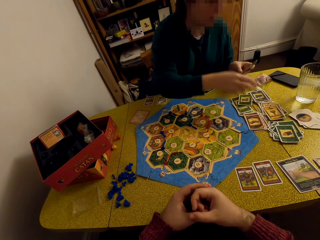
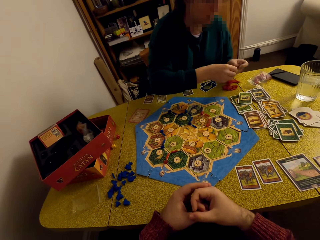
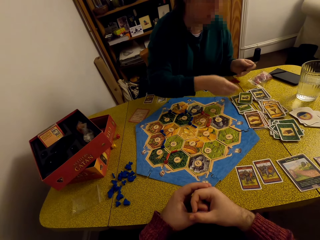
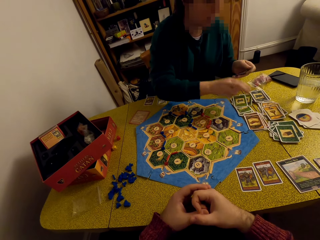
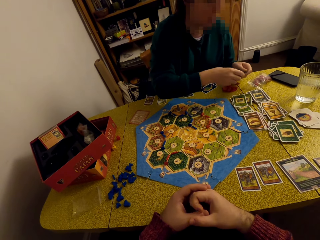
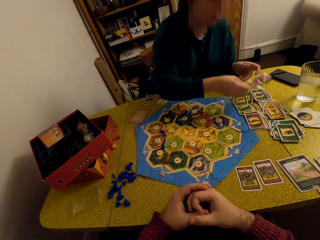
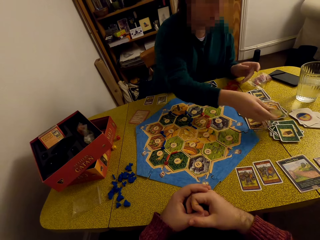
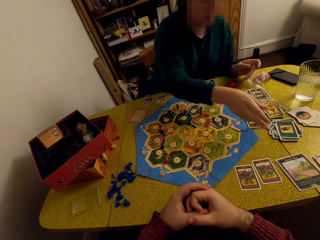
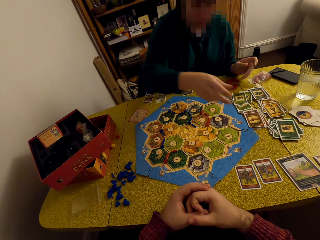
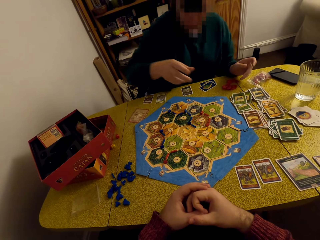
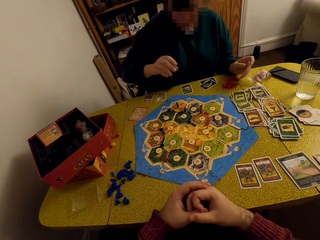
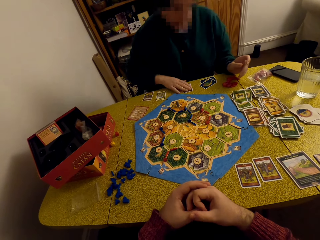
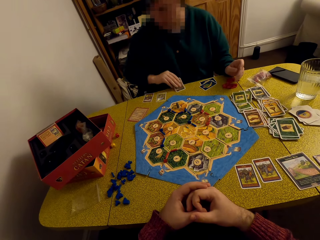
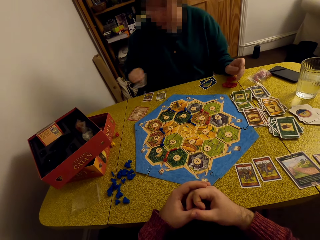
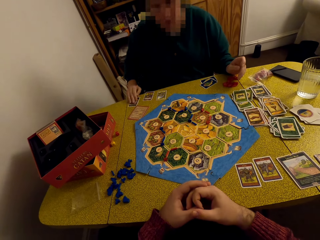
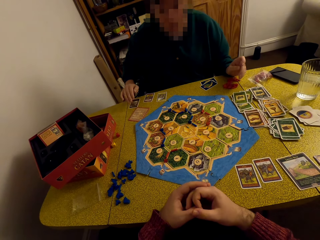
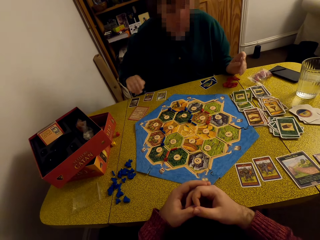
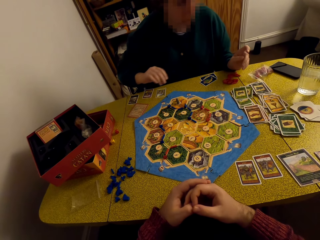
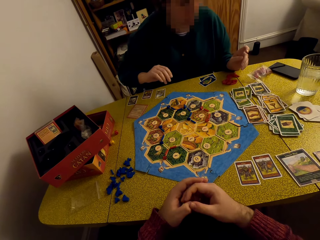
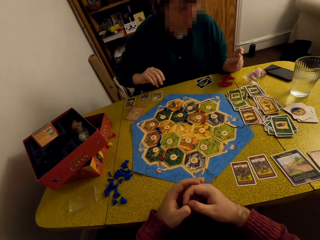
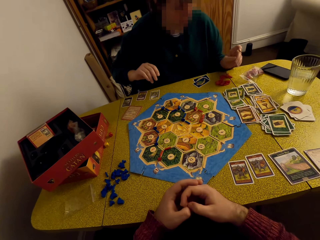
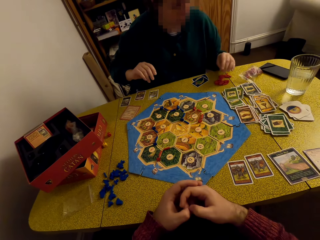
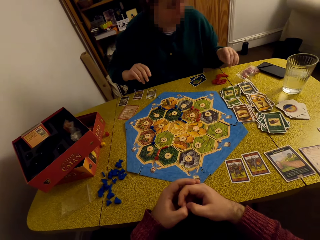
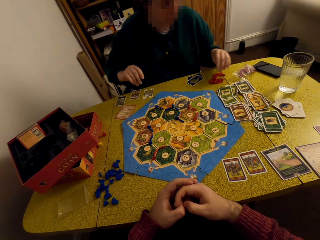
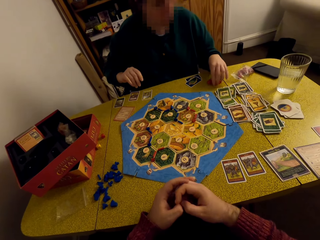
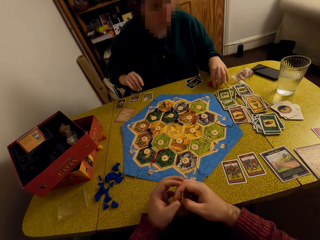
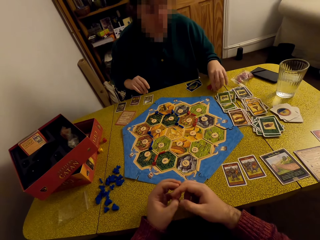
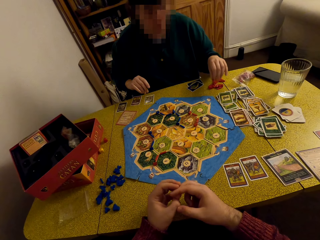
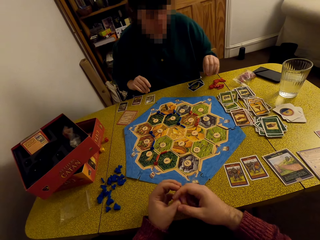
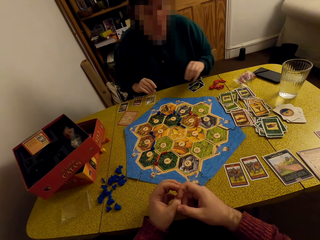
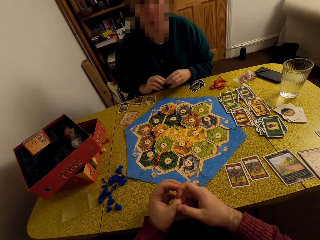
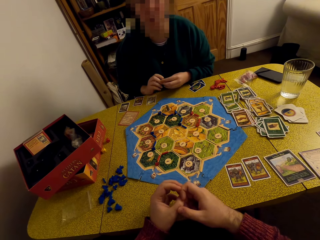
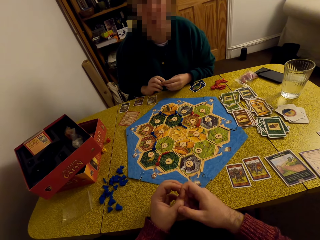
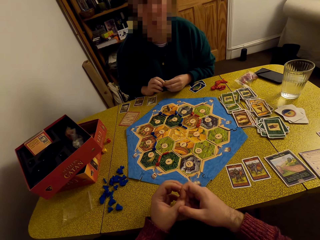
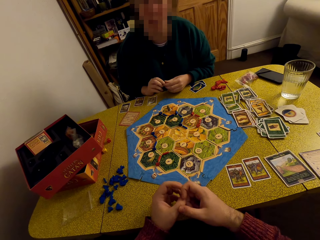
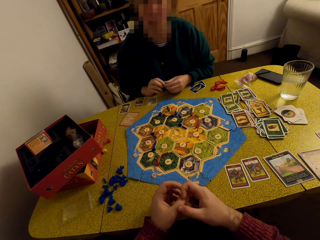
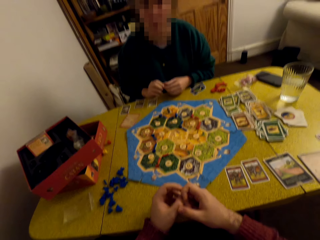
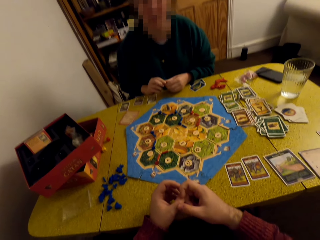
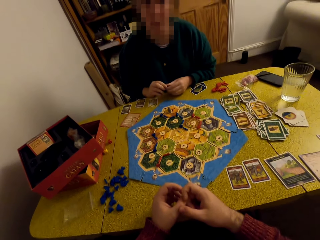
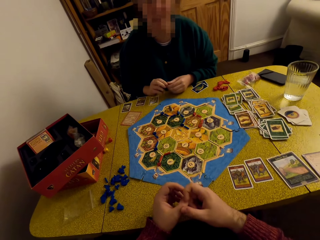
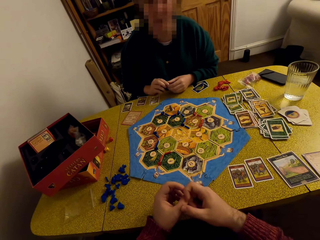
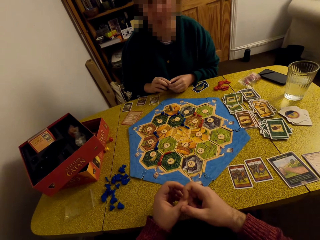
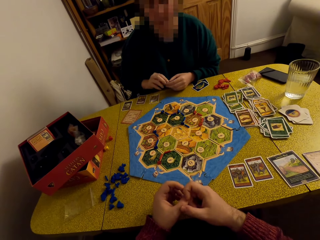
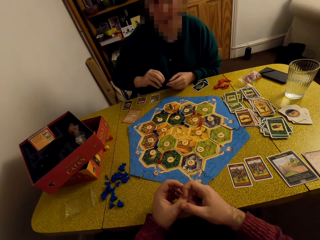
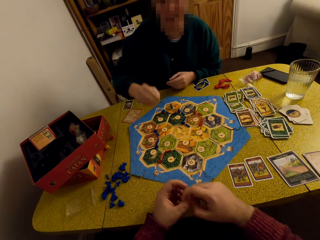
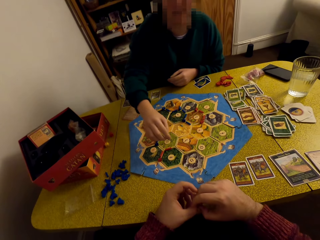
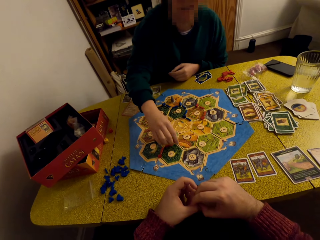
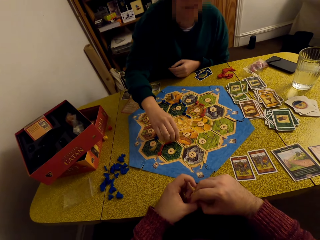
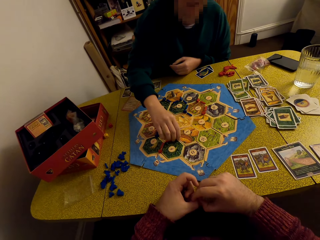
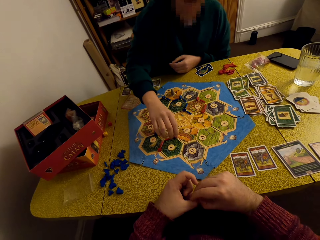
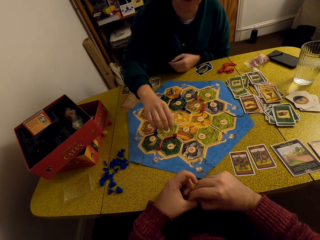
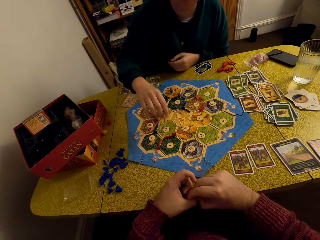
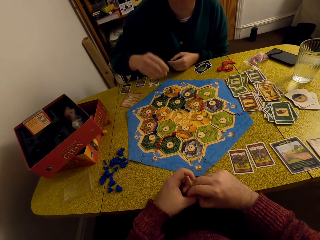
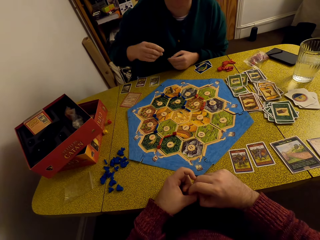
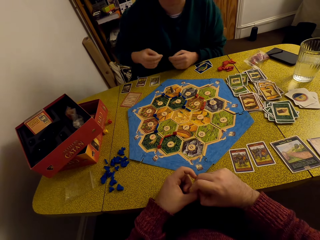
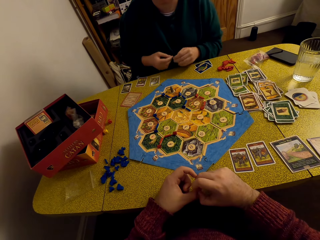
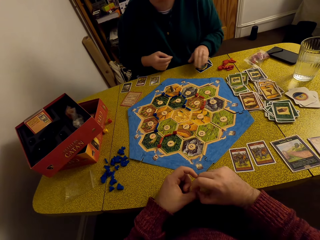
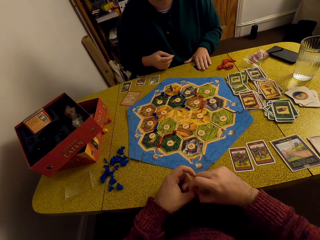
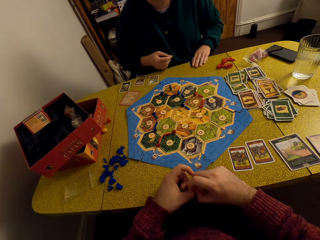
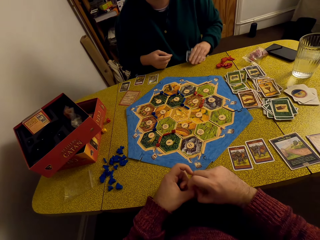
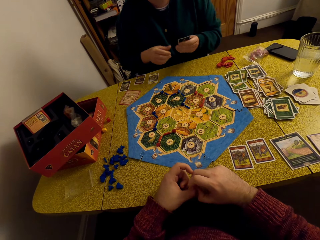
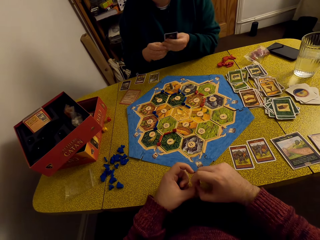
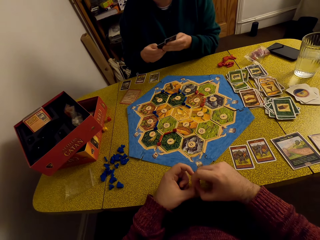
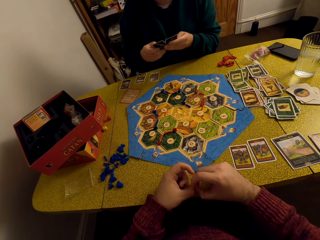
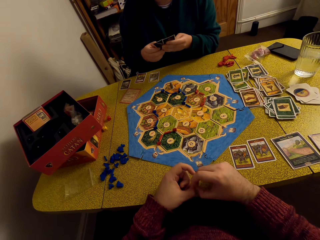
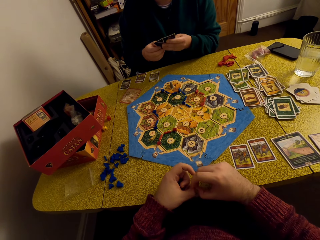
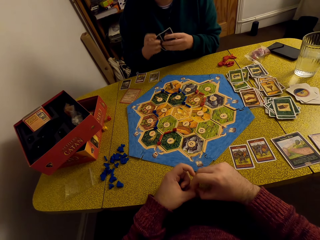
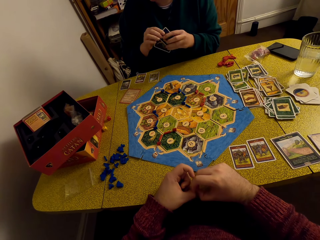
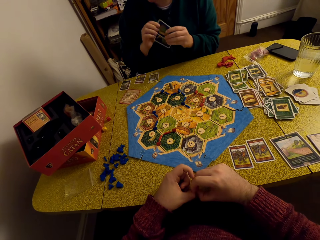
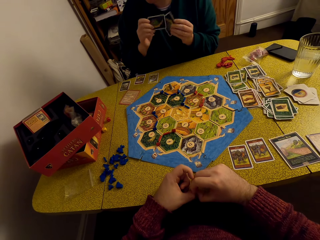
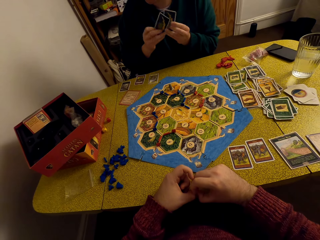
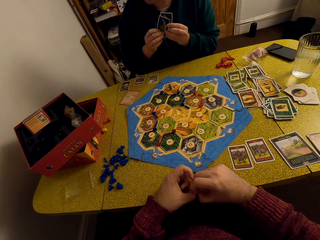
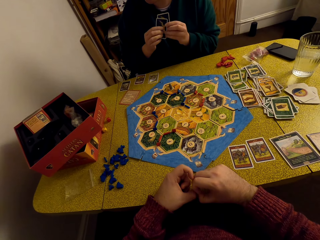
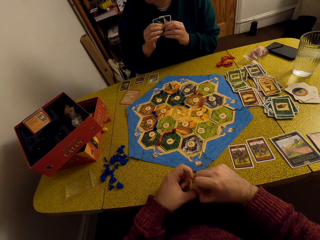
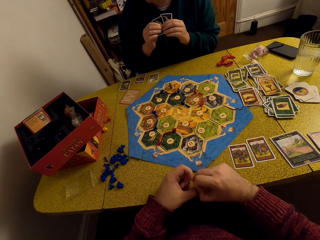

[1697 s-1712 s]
The camera wearer puts a card down. A woman picks a card from the table. The camera wearer picks a card from the table. The woman places the card on the table. The camera wearer converses with the woman. They pick a die. The woman places the die on the chart. The camera wearer picks cards from the table. The woman picks cards from the table and looks at the cards.

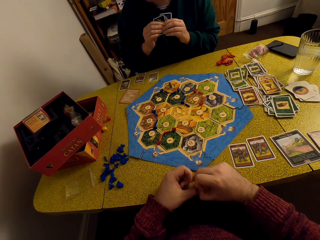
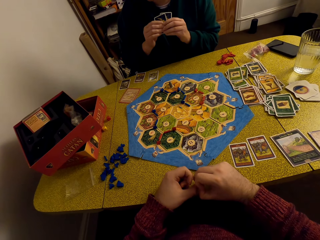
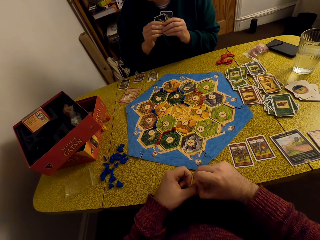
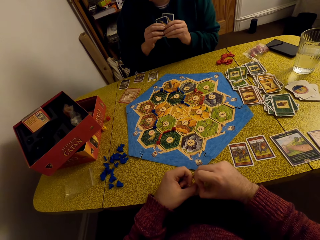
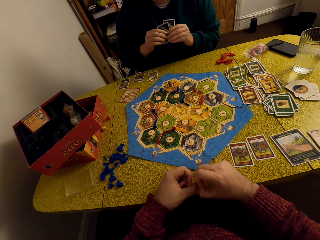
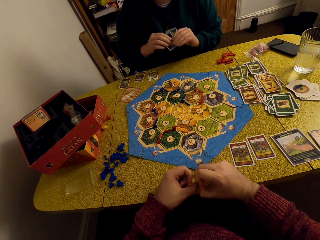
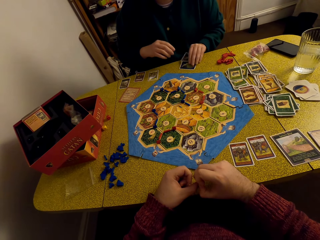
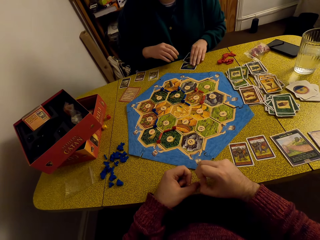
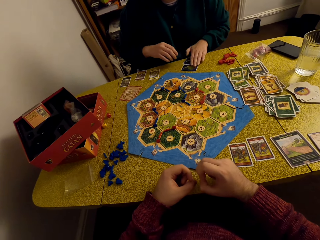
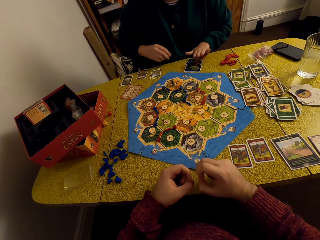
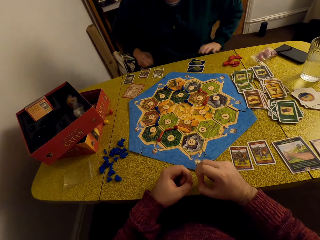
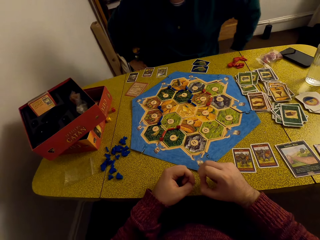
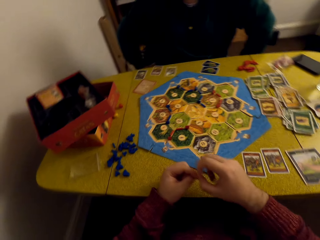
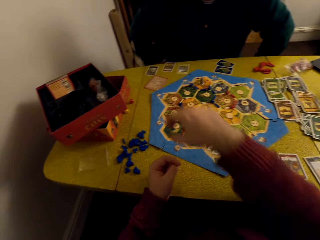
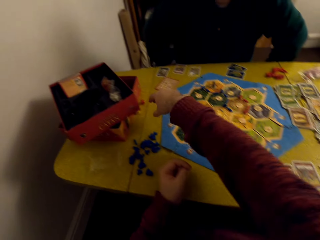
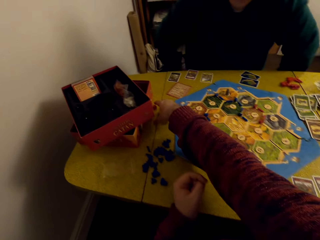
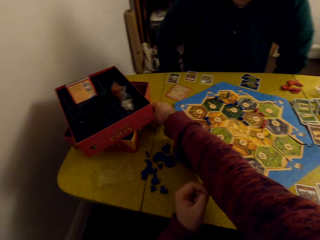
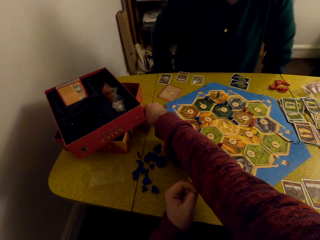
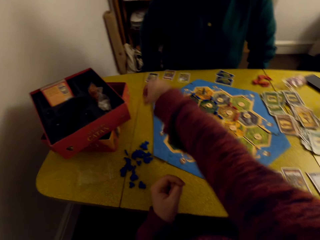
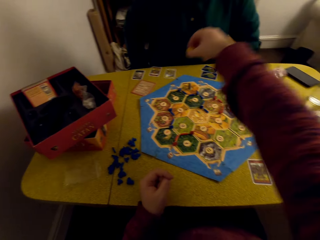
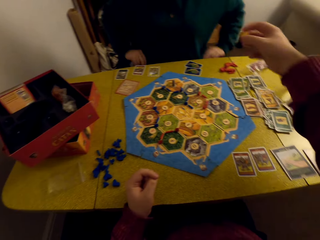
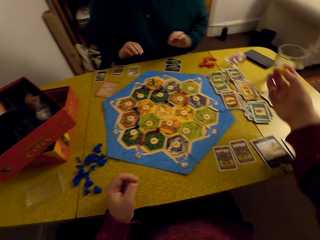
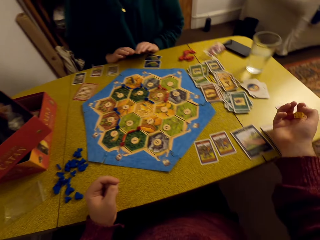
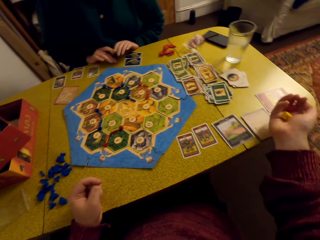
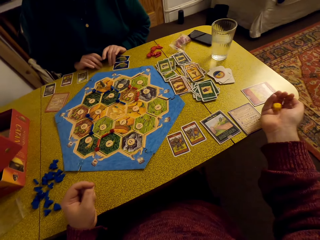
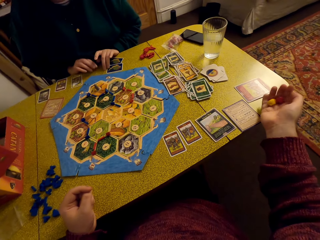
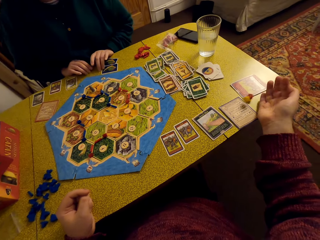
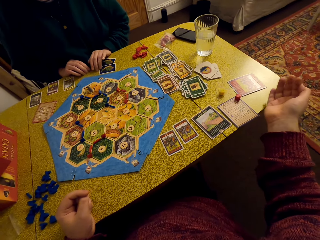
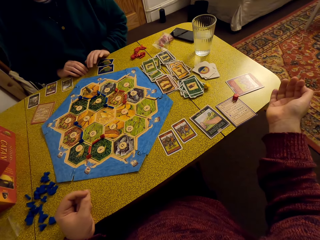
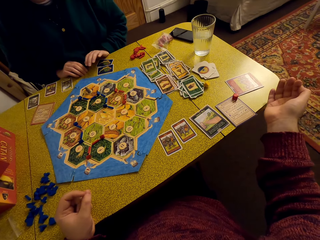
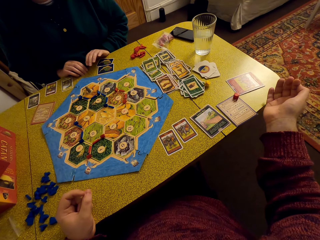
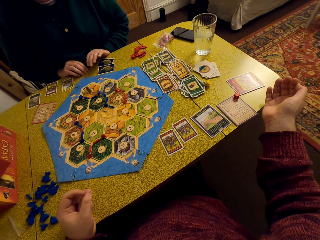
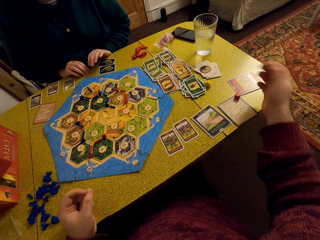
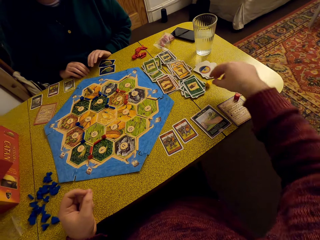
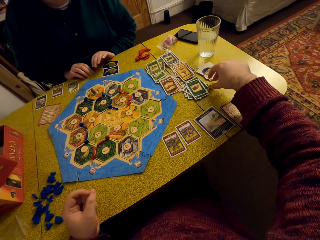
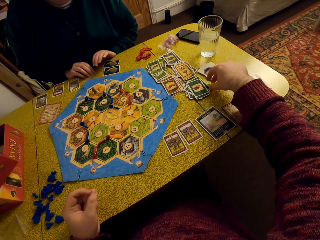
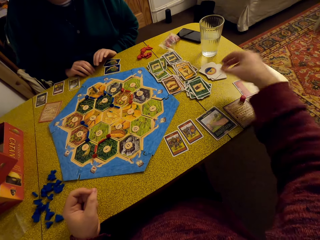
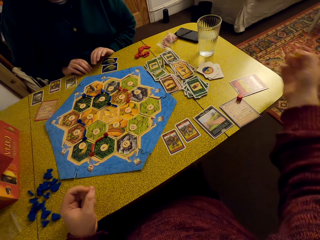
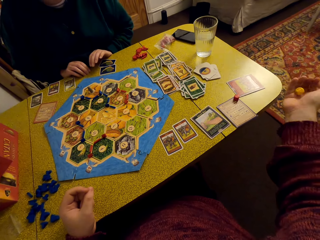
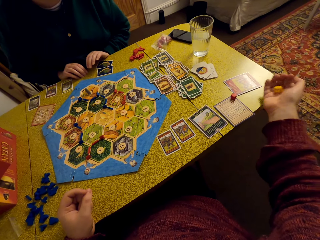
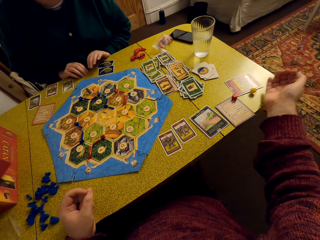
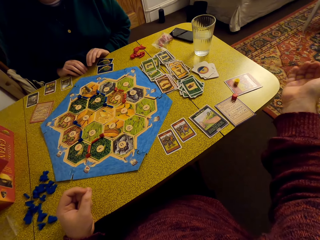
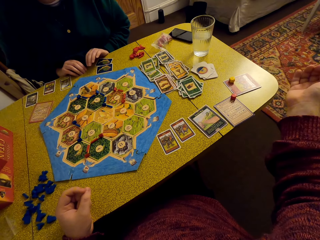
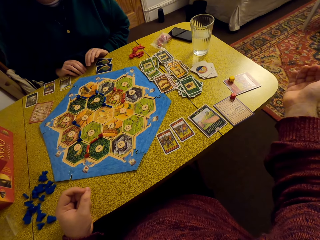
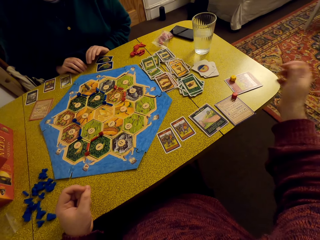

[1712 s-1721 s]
A woman places the cards on the table. The camera wearer picks the dice on the table. They toss the two dice and drop the dice on the table. They pick a yellow die and drop the die on the table.
